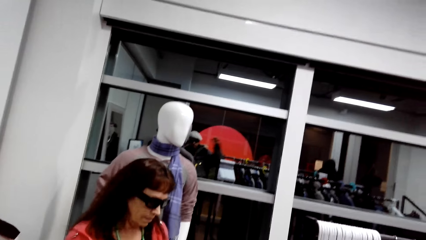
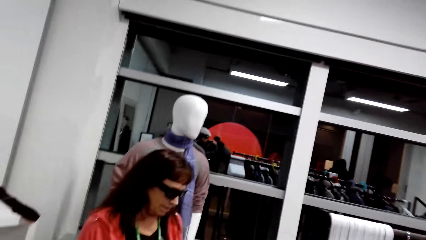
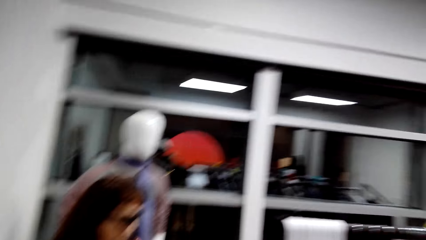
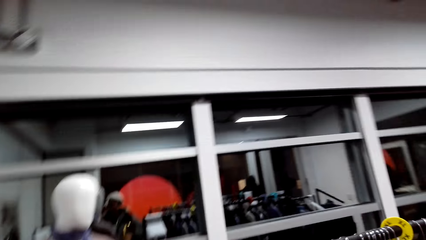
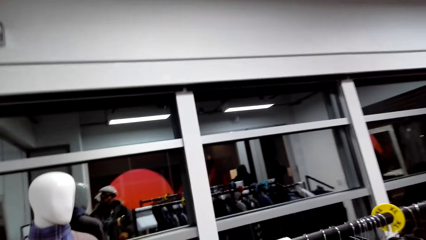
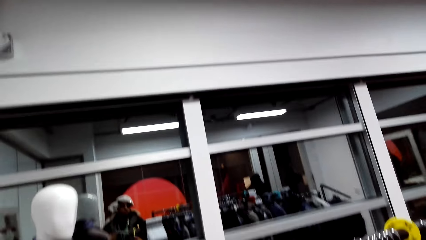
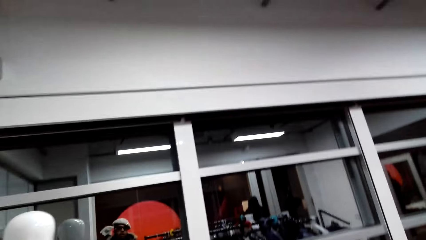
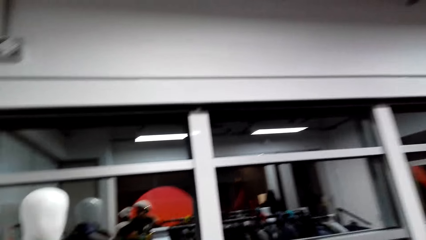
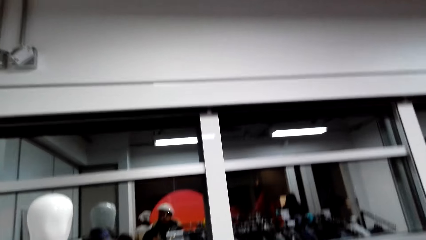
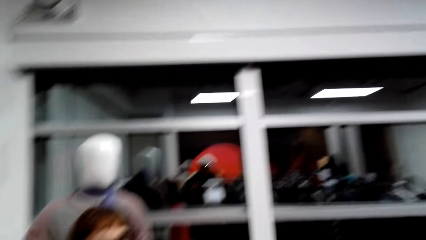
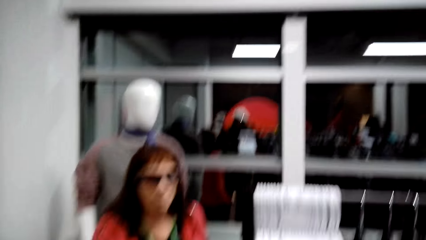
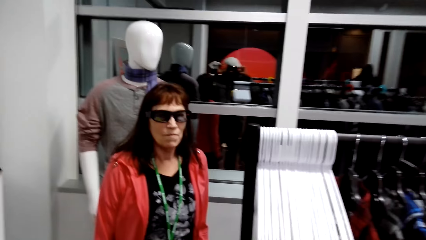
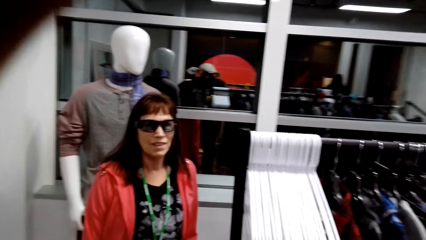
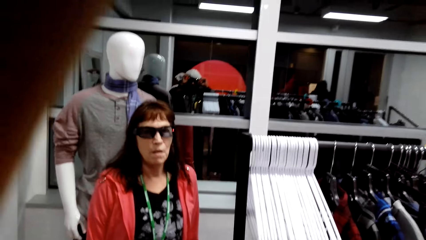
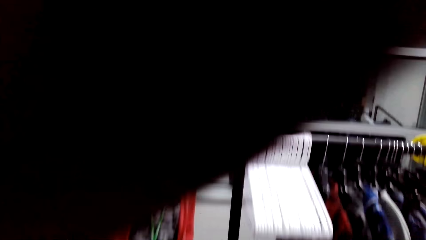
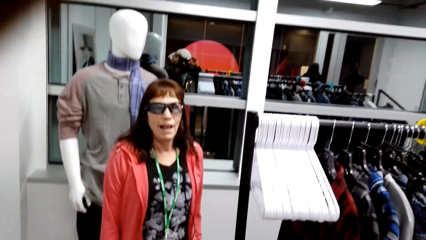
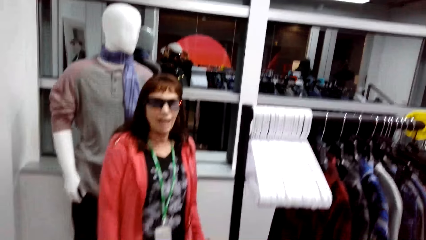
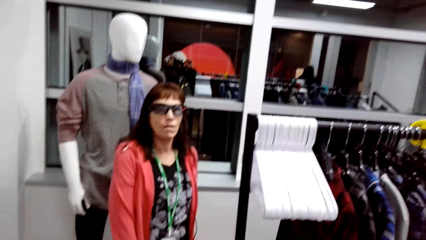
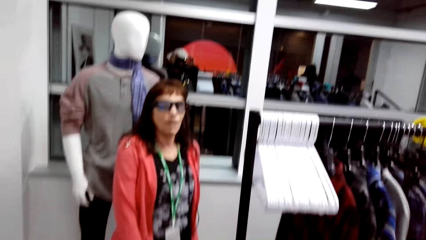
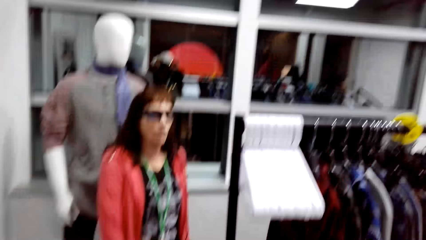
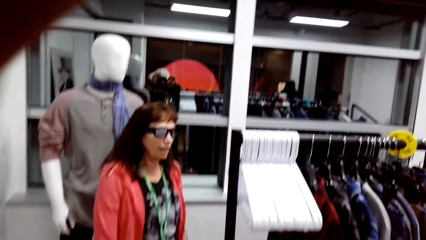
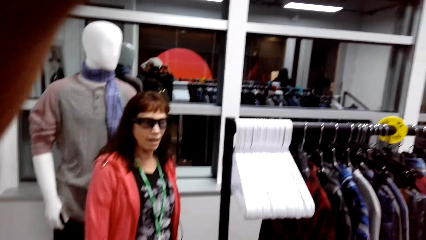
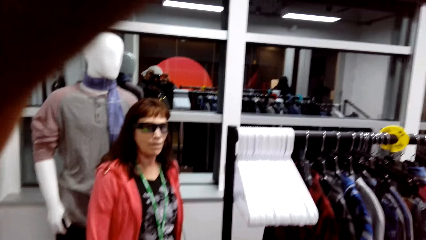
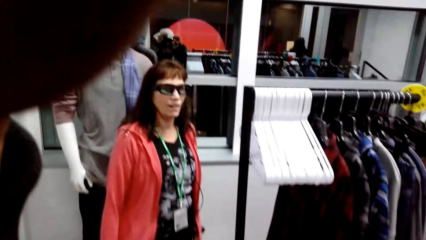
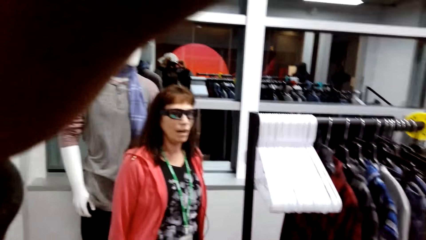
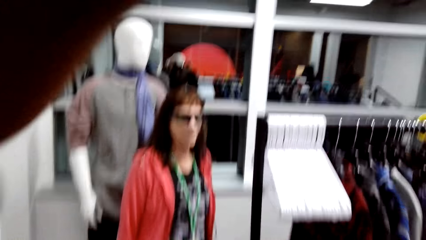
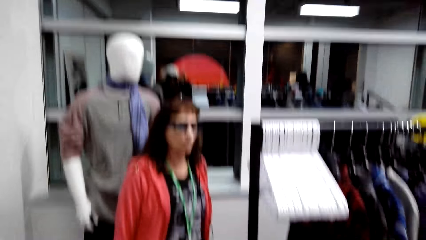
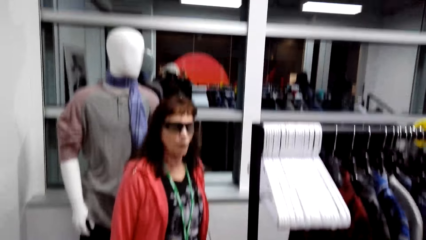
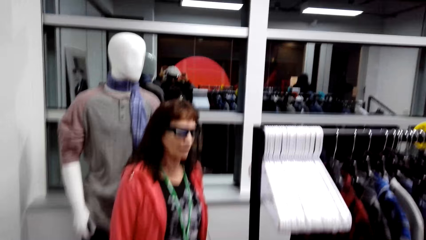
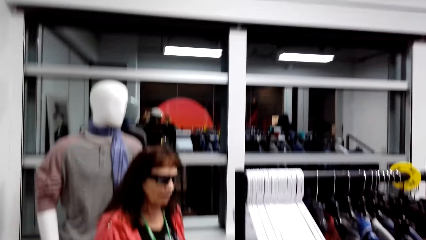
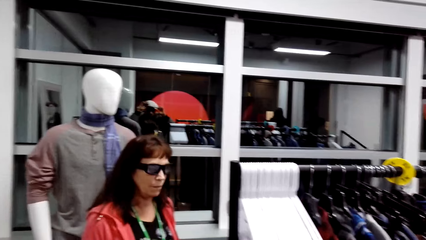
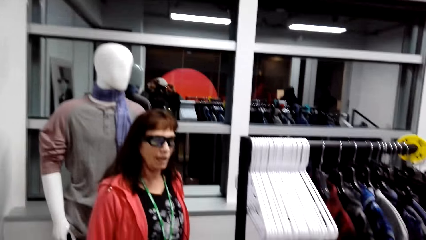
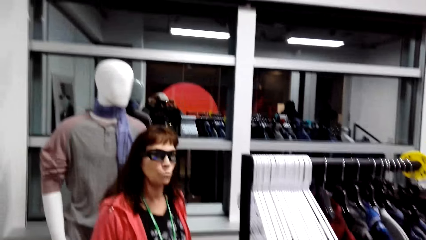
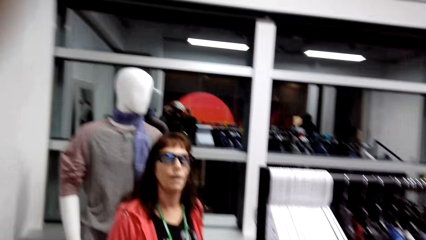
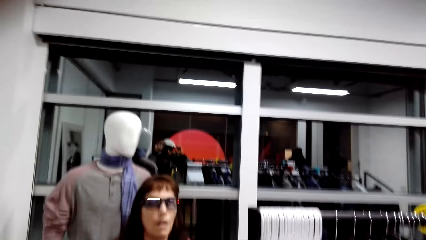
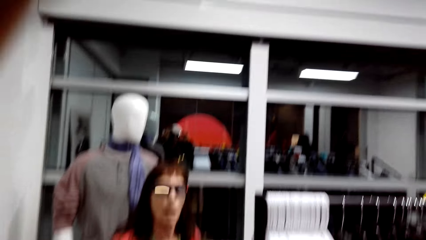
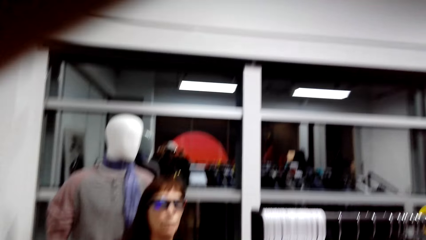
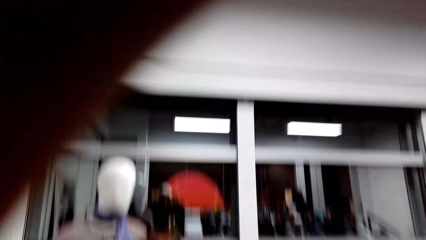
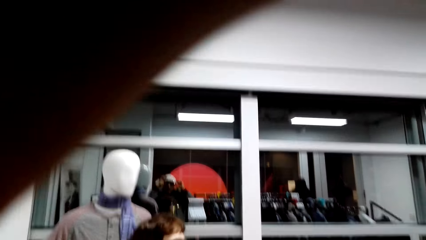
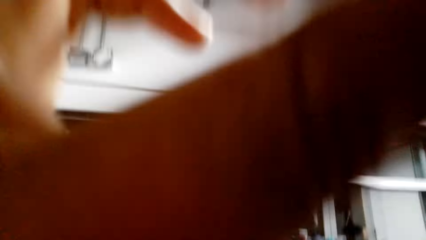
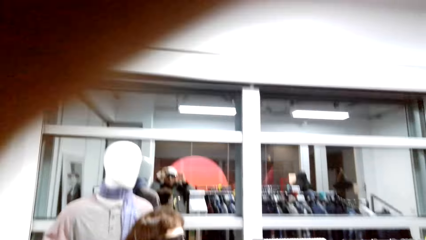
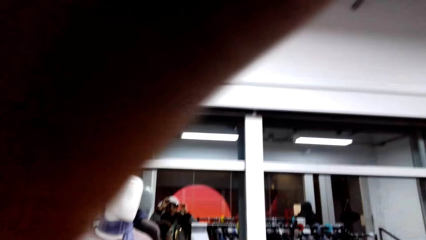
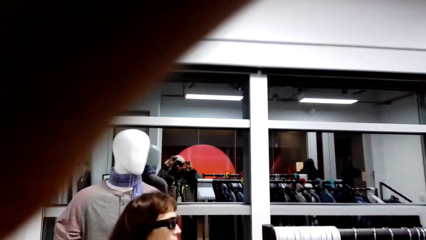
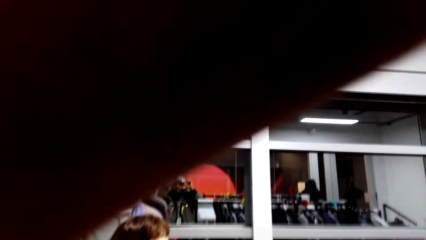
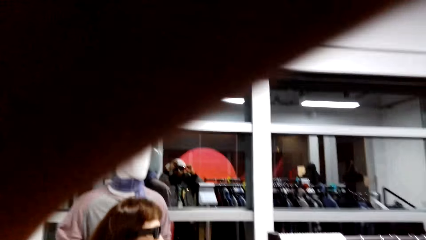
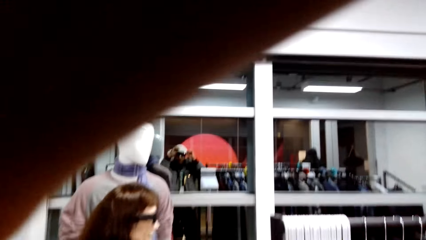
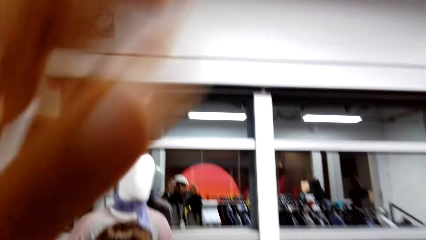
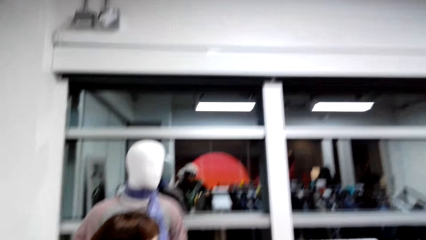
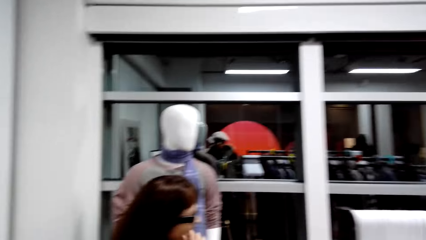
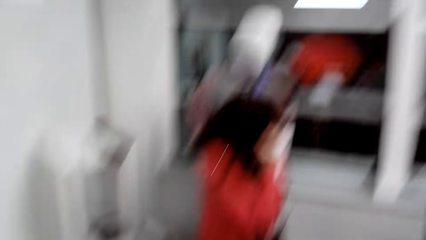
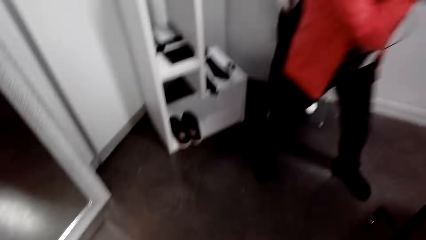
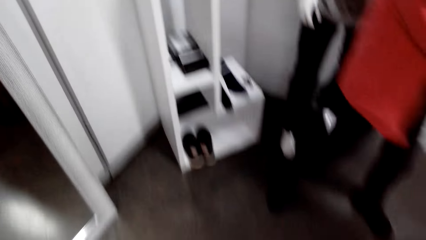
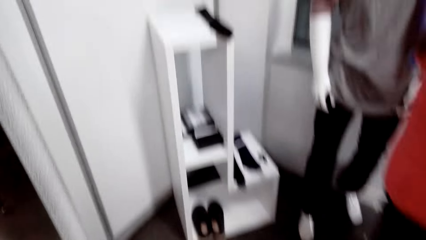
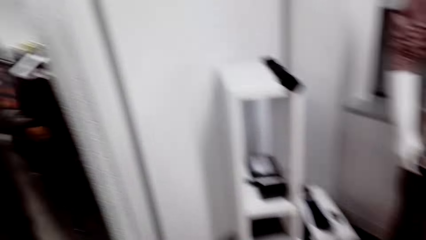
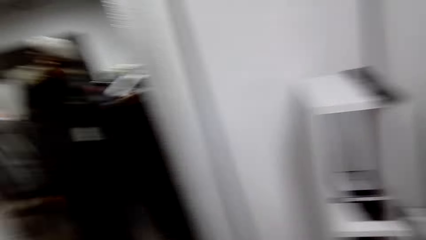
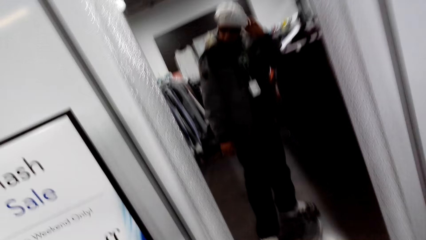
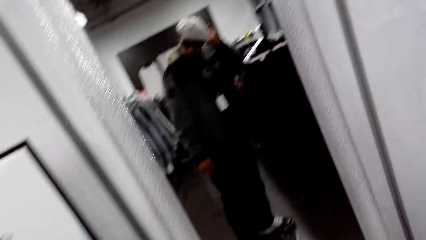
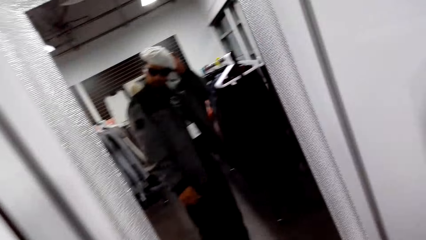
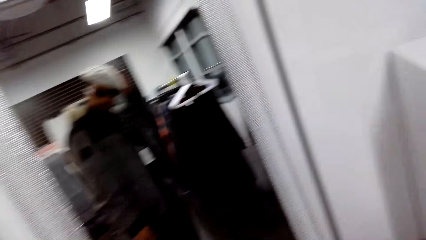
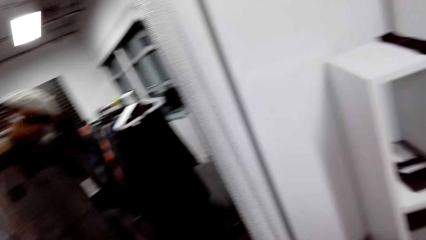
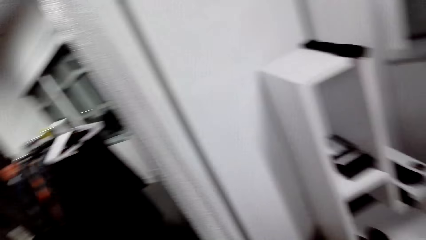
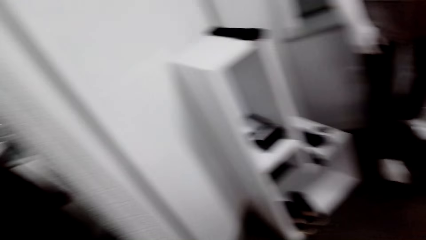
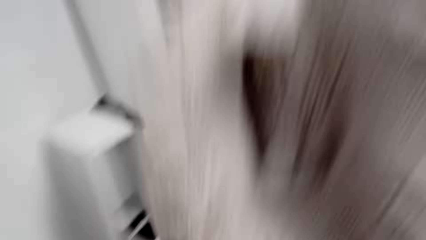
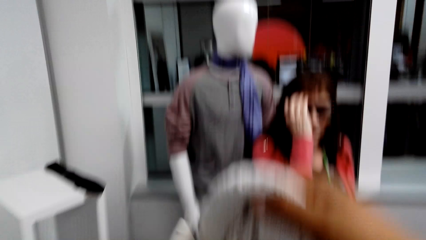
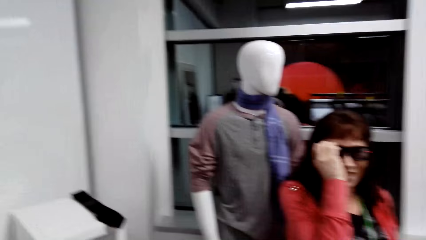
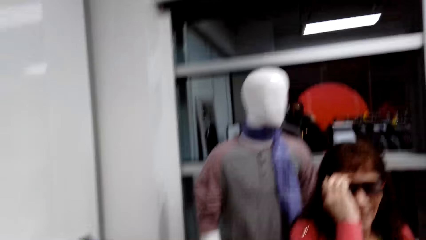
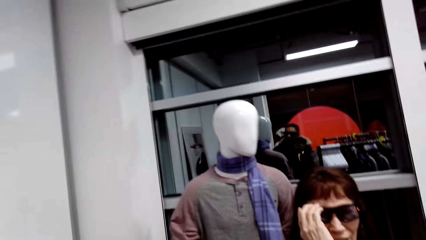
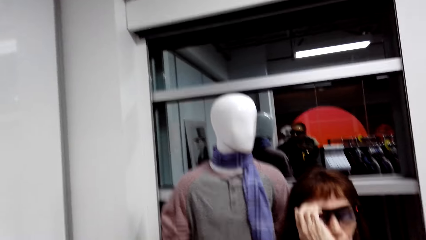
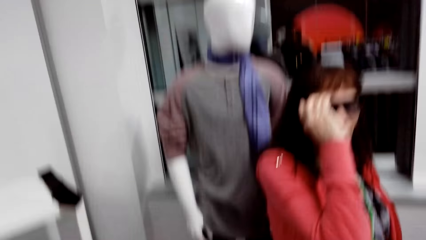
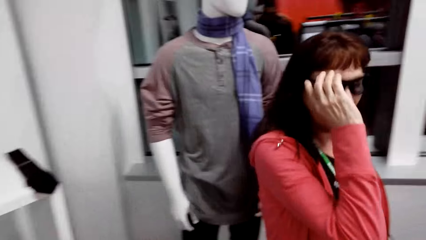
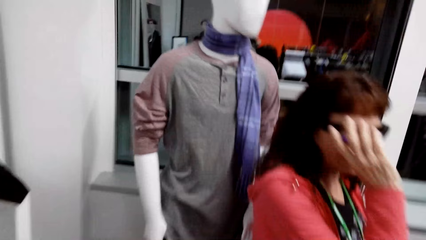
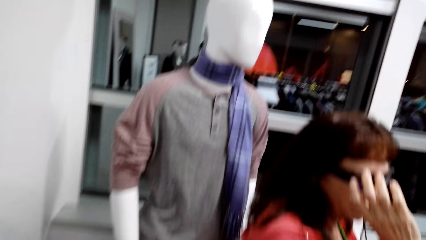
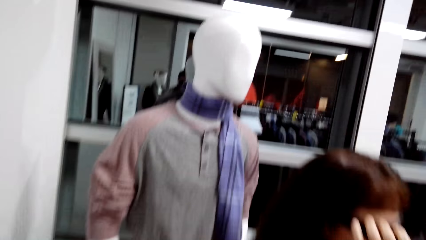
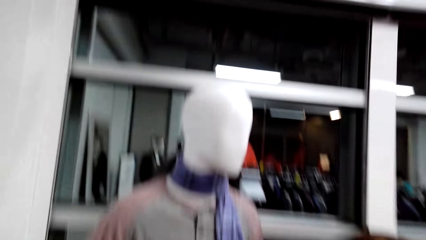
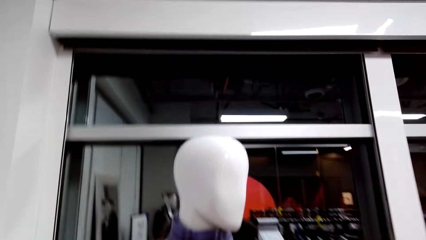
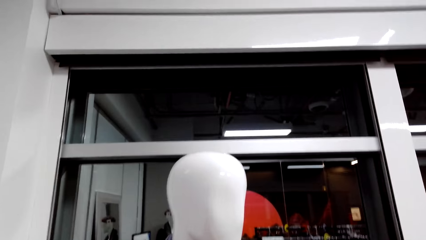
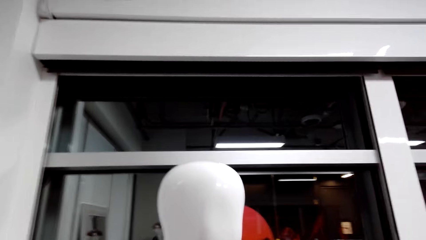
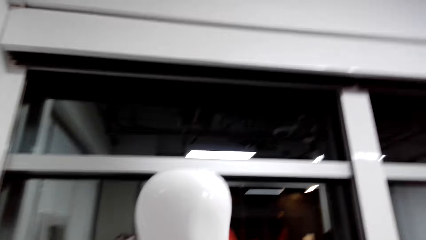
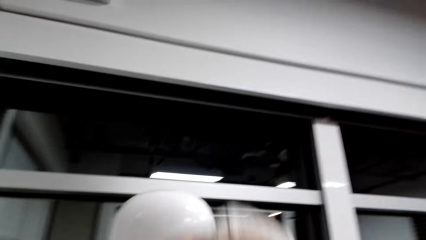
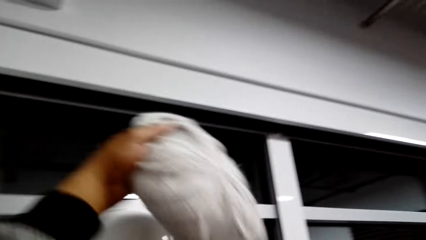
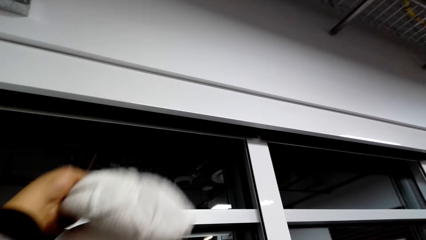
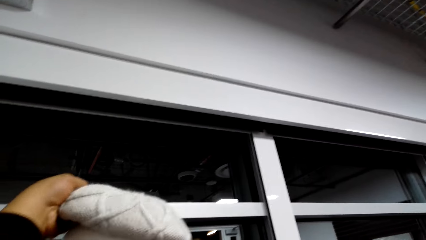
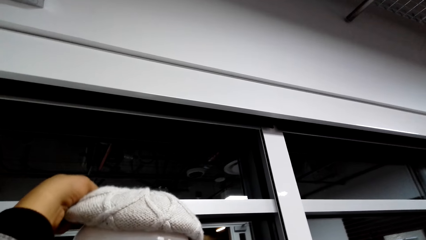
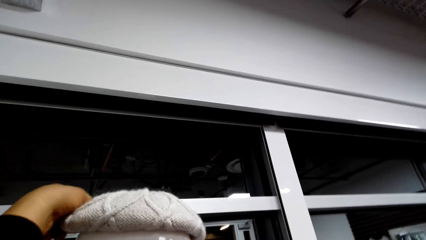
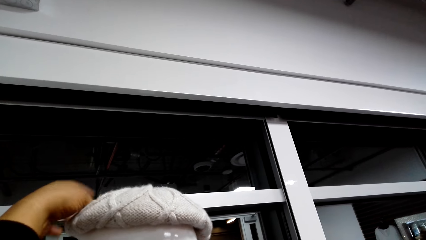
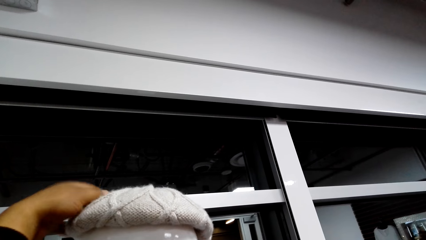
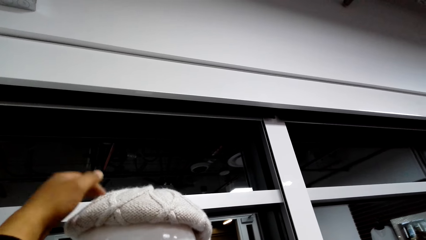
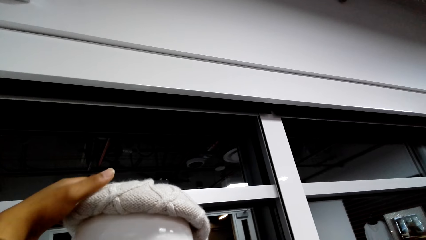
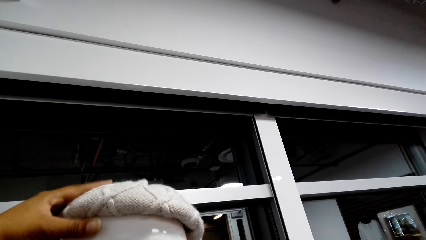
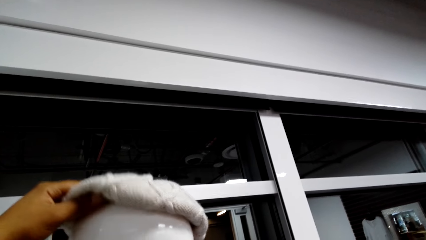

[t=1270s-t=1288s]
The camera wearer converses with a woman. They lift their left hand. They remove a hat. The woman touches glasses. The camera wearer walks around the clothing store. They put the hat on a mannequin head.
